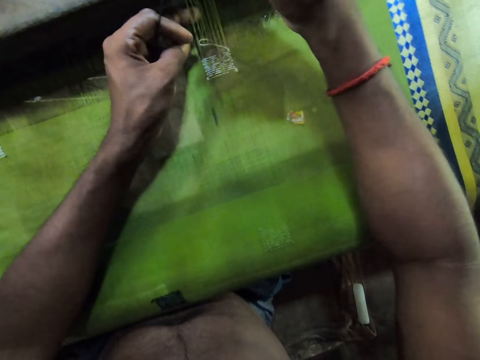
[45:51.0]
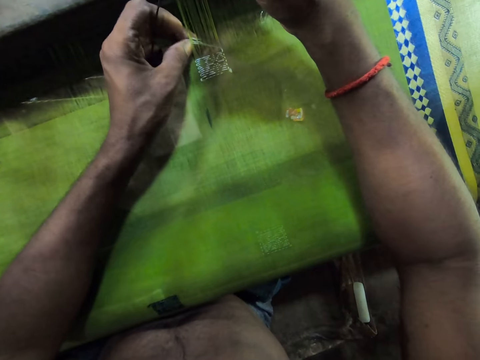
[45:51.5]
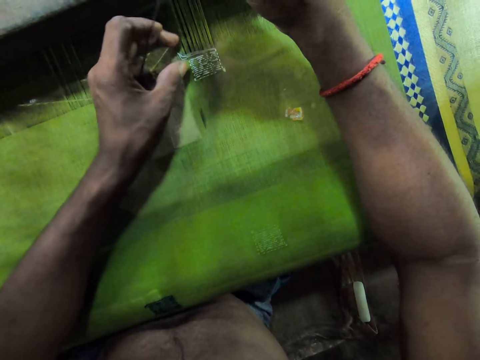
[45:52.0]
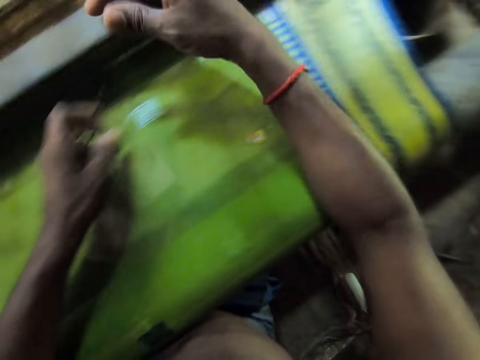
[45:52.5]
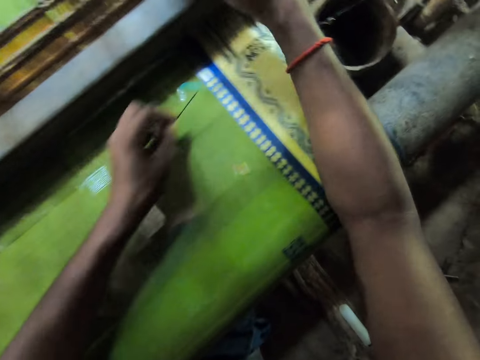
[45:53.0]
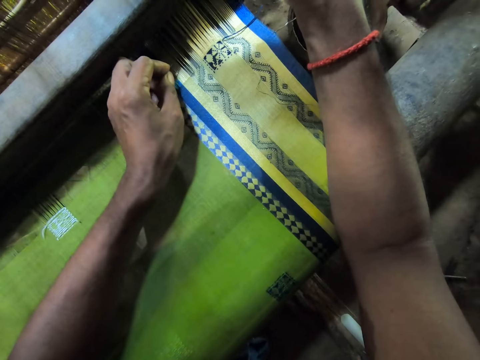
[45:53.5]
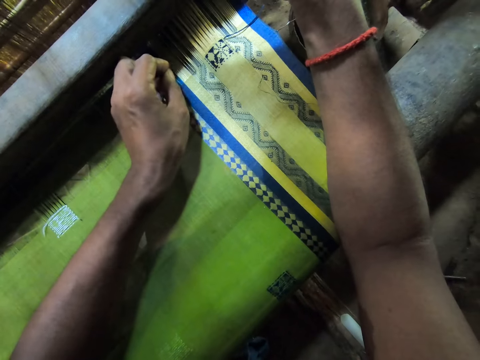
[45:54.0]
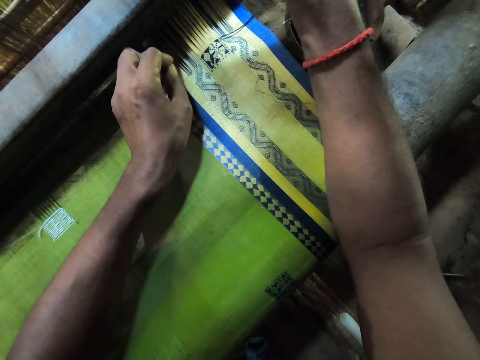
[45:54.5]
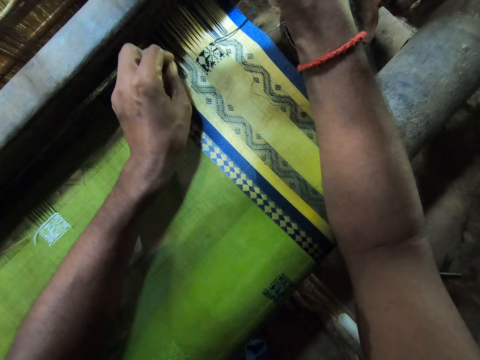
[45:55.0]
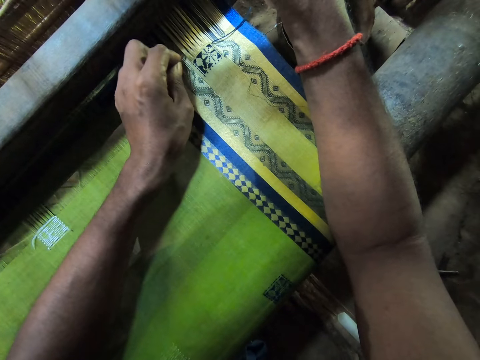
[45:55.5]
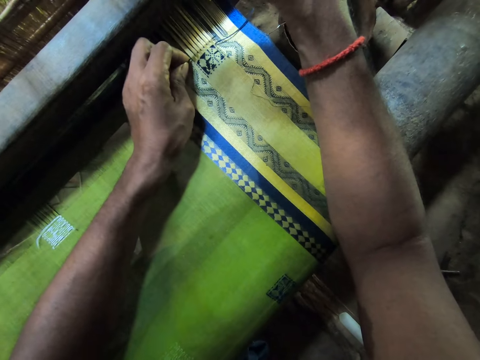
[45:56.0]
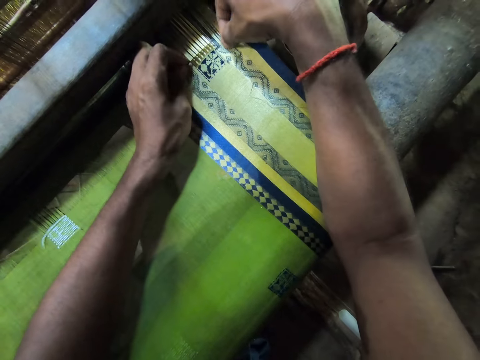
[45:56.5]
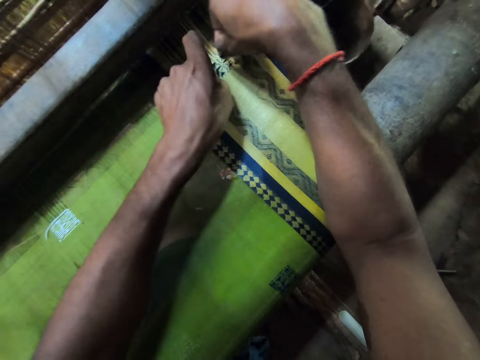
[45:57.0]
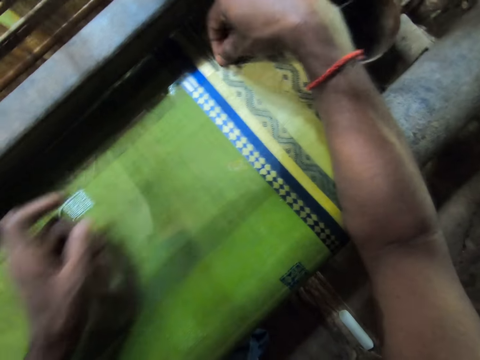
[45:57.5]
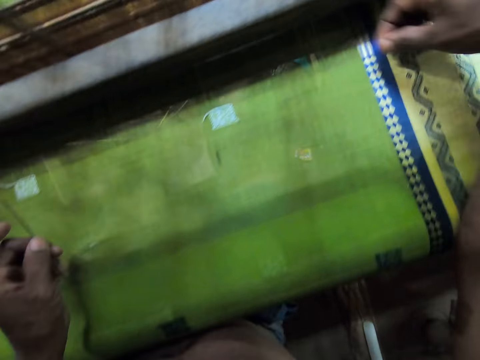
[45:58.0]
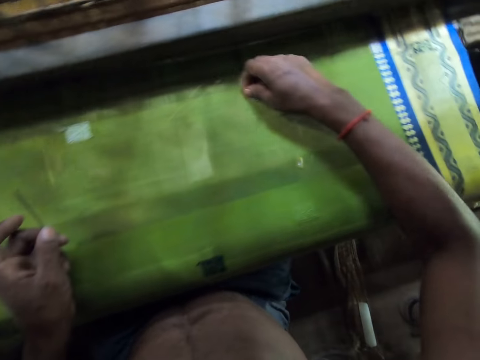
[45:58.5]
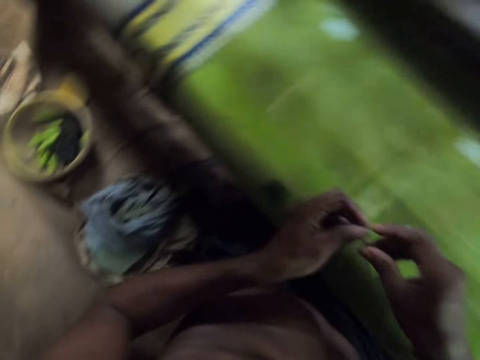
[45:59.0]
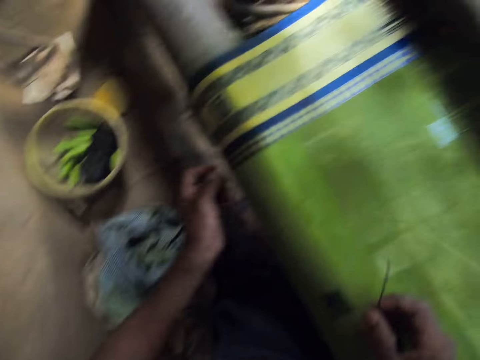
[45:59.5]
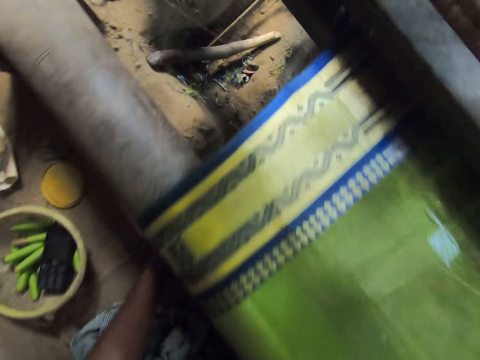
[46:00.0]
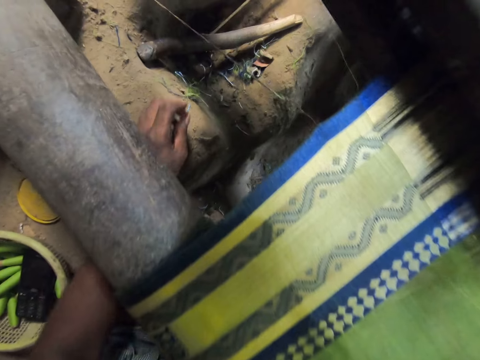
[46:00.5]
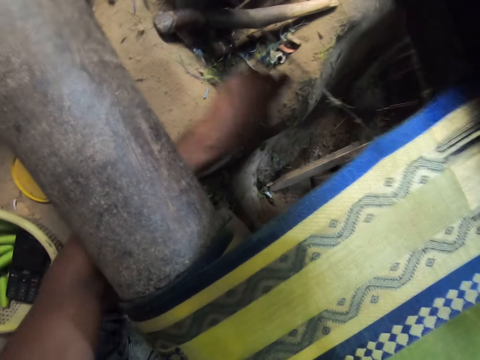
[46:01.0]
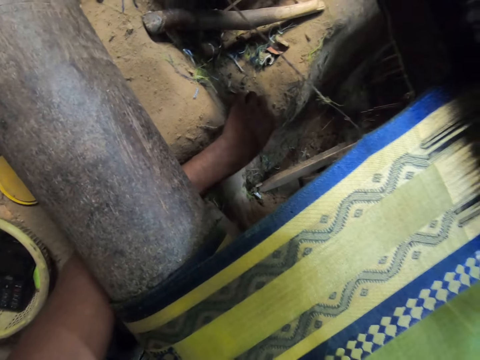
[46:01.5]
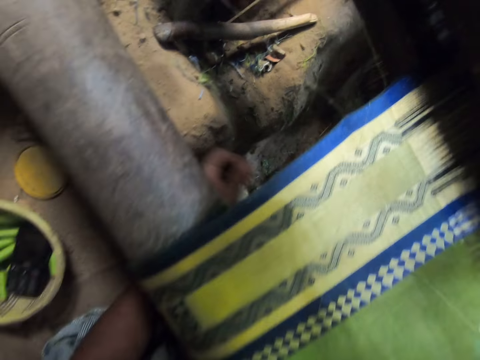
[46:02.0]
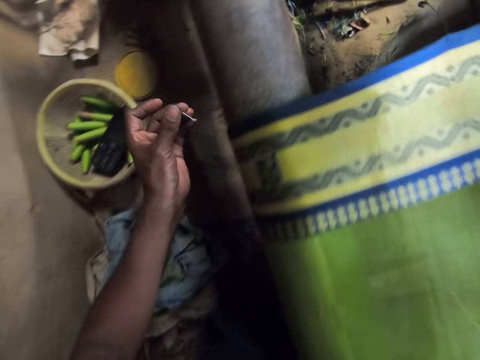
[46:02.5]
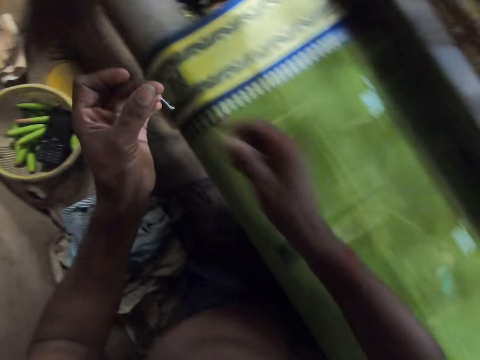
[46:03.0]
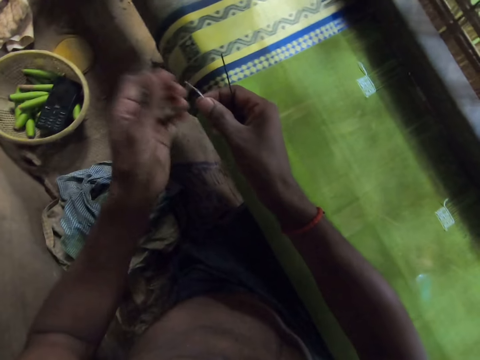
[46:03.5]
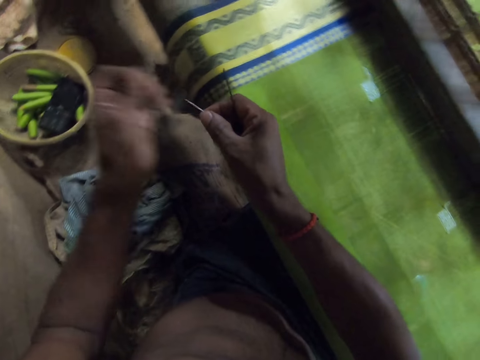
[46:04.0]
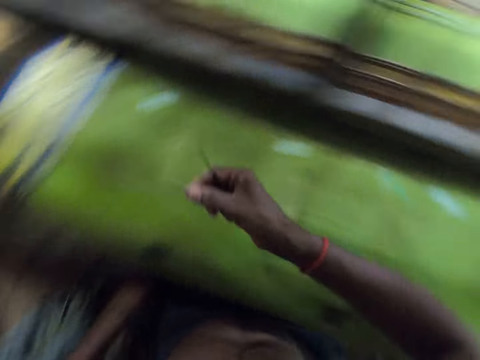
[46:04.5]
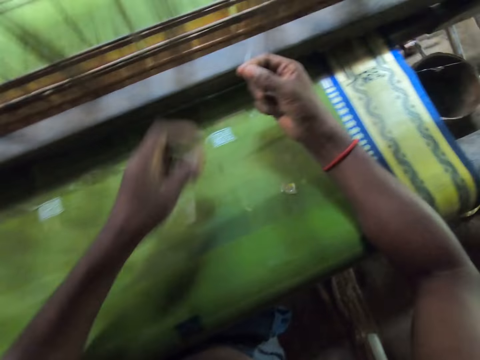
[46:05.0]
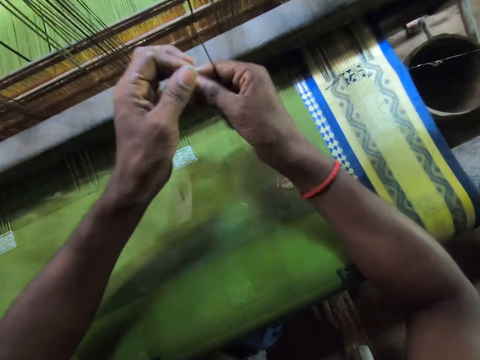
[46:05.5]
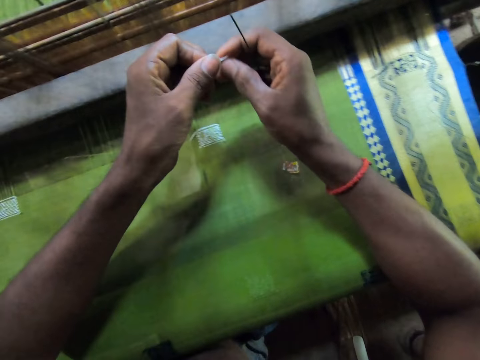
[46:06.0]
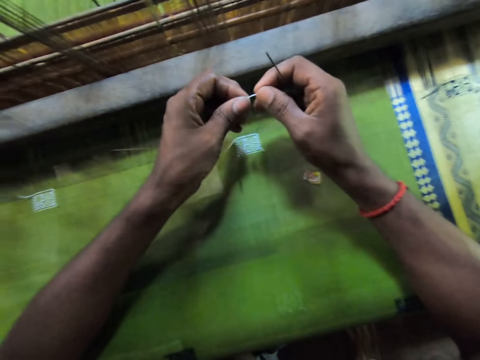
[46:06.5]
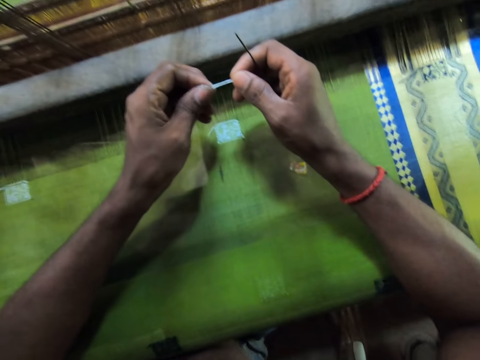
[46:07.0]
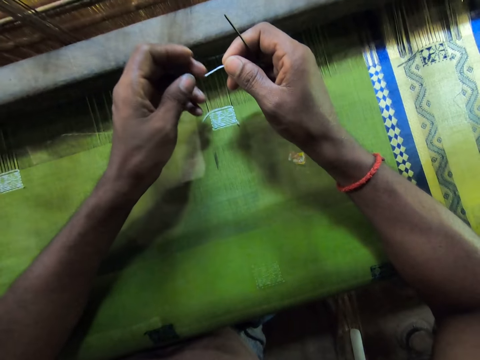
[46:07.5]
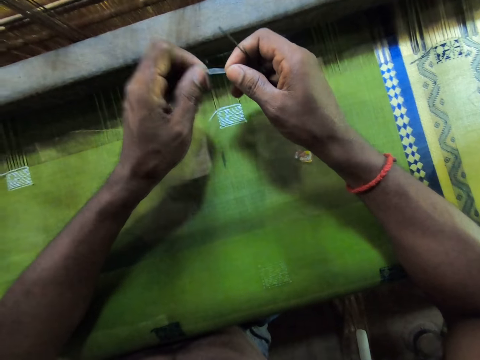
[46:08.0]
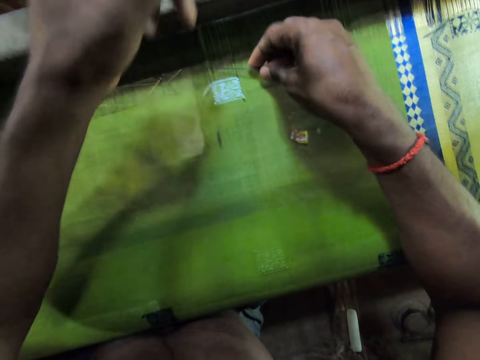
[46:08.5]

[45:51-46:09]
The camera wearer holds a thread. He sews a carpet. He turns around. He passes the needle in his left hand to his right hand. He picks up a piece of thread on the floor with his left hand. He holds the needle. He passes the piece of thread from his left hand to his right hand. He holds the thread. He turns around. He holds the thread.

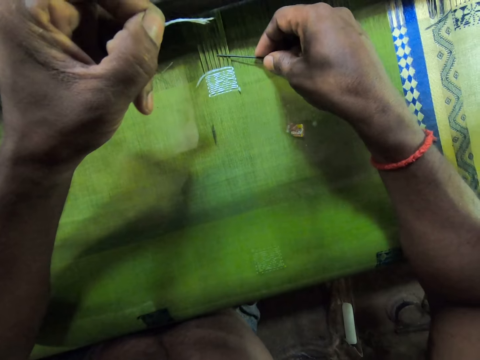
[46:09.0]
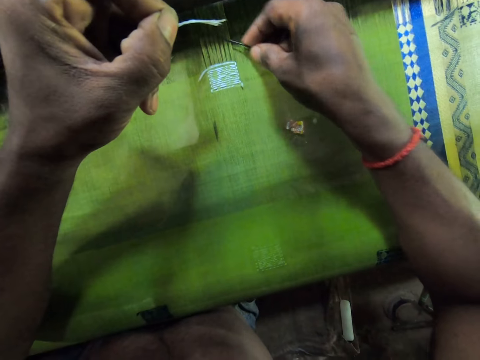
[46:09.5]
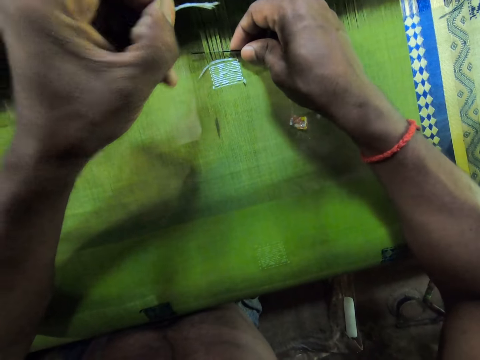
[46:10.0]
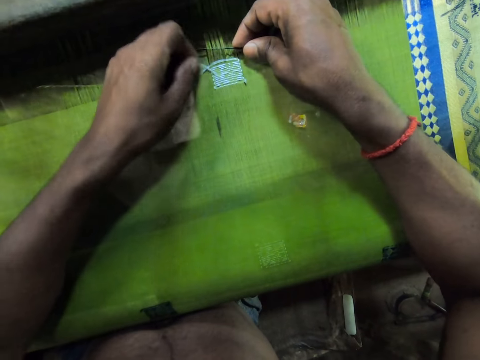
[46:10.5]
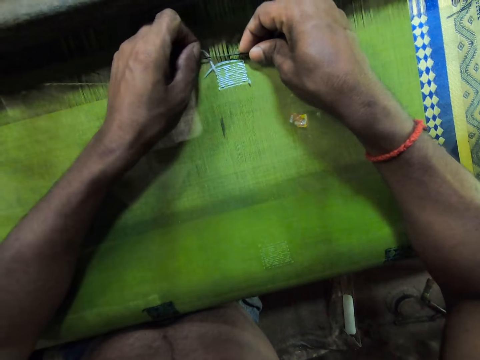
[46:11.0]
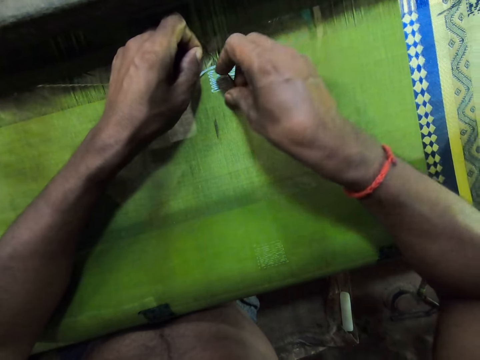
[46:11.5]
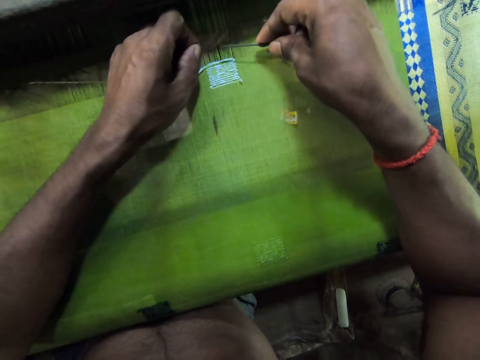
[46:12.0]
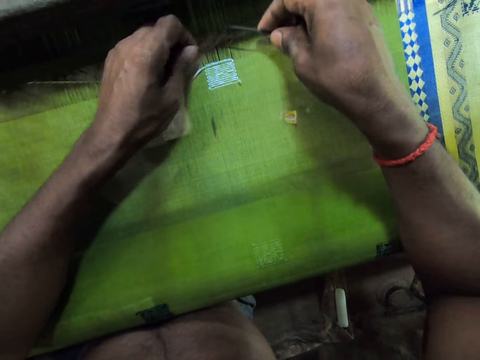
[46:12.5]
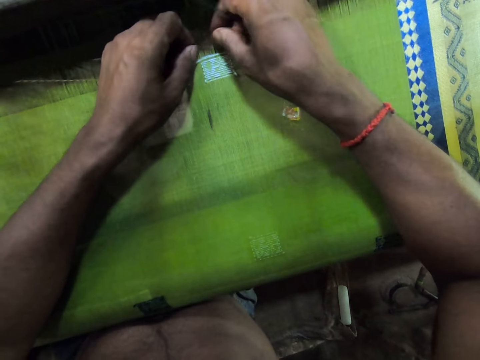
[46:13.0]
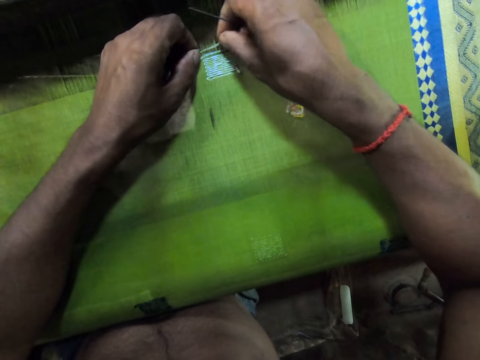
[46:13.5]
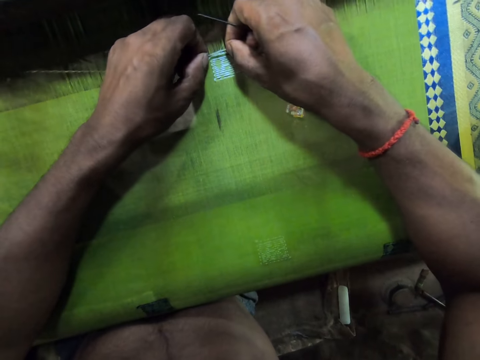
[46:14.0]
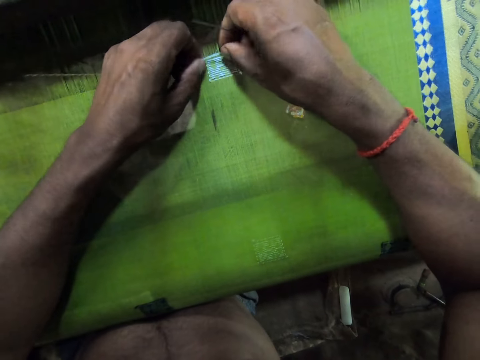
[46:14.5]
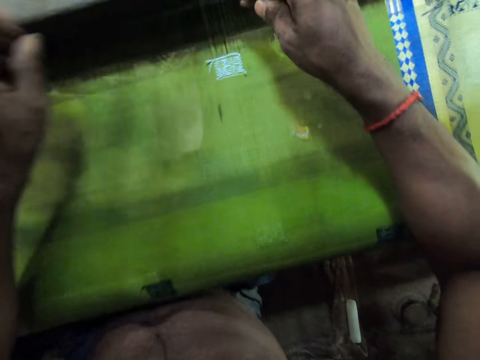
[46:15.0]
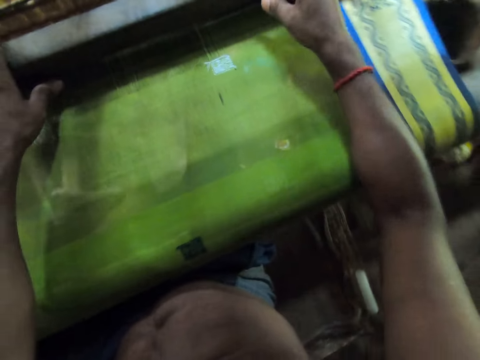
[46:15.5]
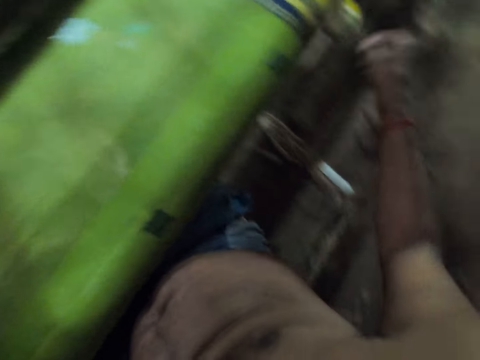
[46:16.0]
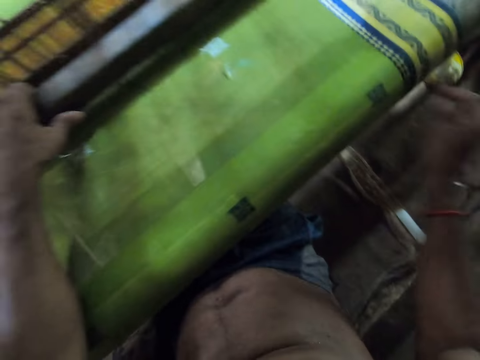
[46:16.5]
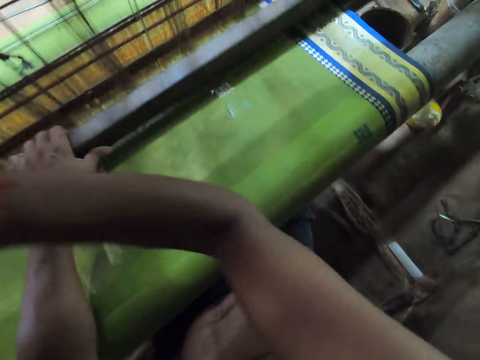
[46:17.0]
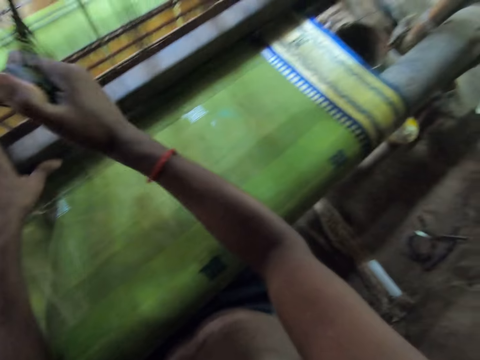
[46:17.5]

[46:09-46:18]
The camera wearer holds a needle. He weaves the thread on the cloth or carpet with the needle in his right hand. He turns around. He pulls the pull cord with his right hand. He pulls the batten with his left hand. He sews the carpet with a loom.
